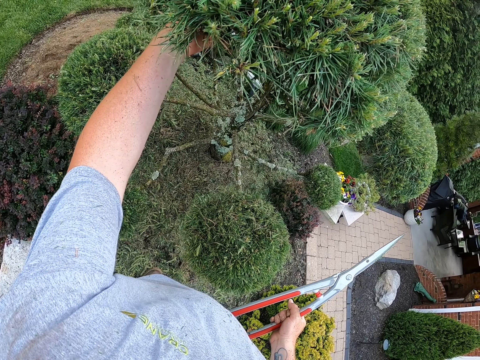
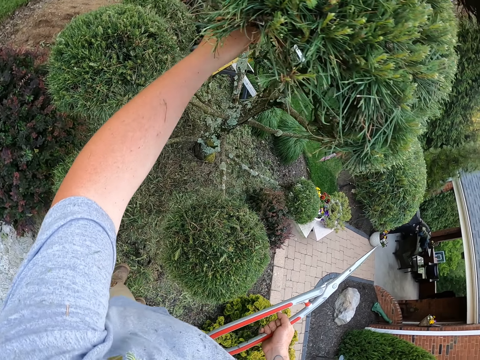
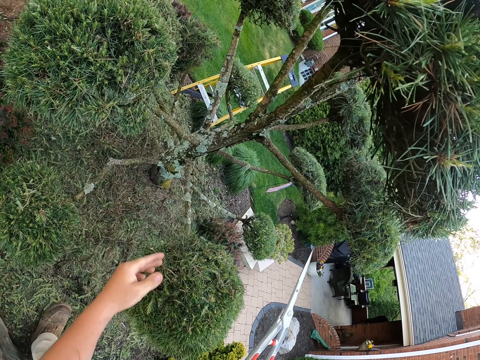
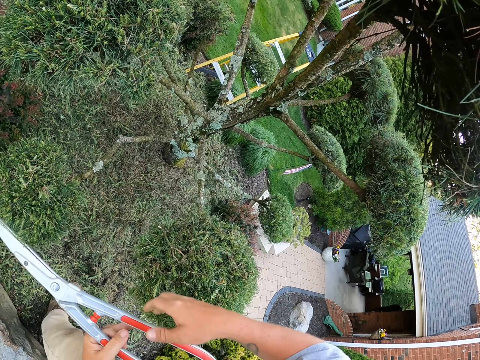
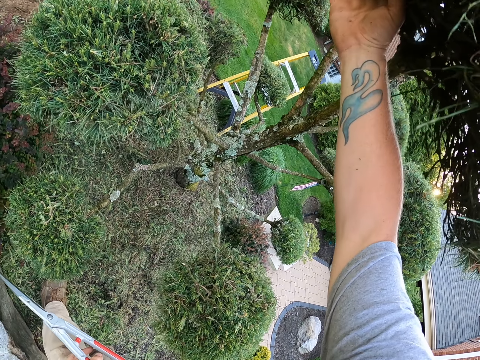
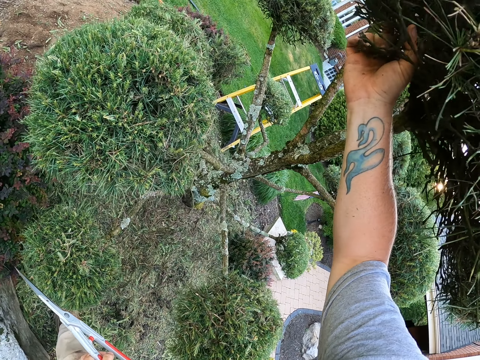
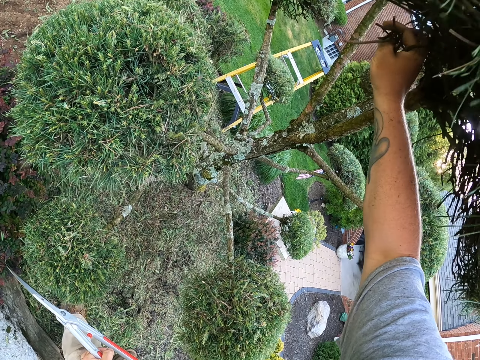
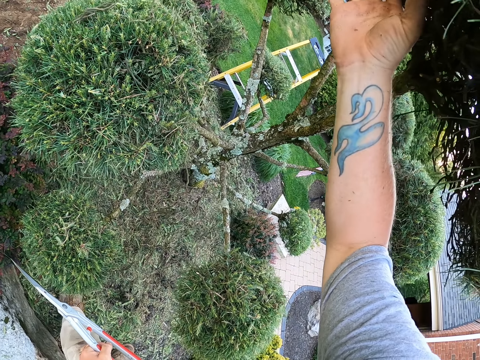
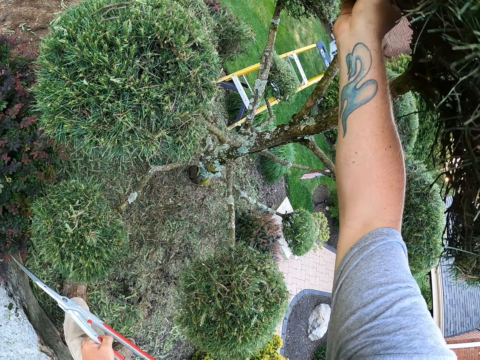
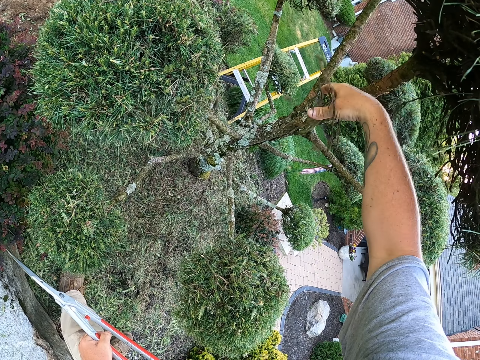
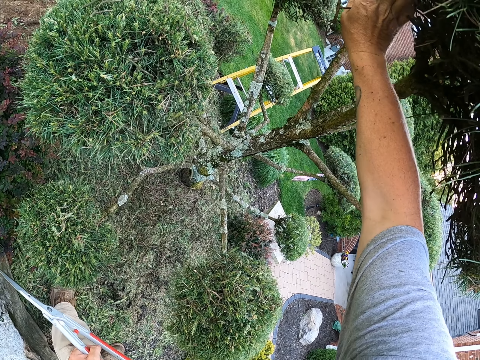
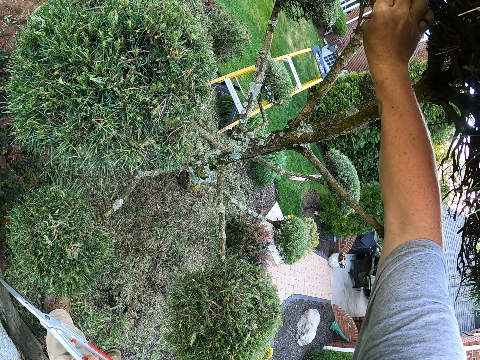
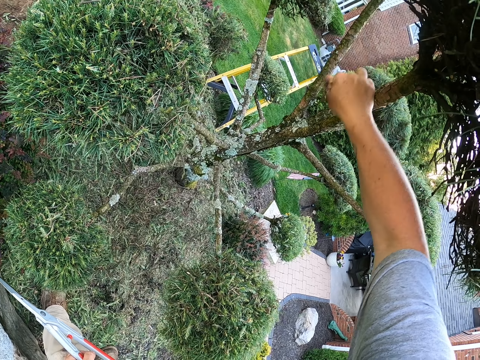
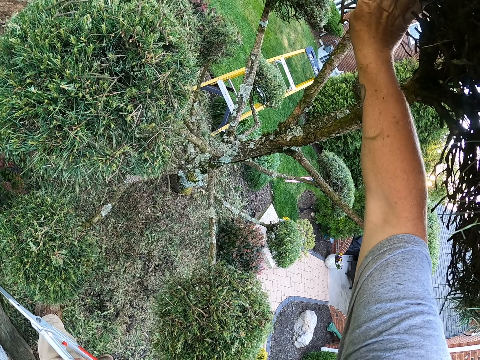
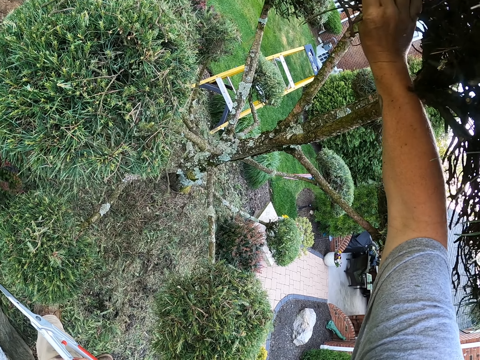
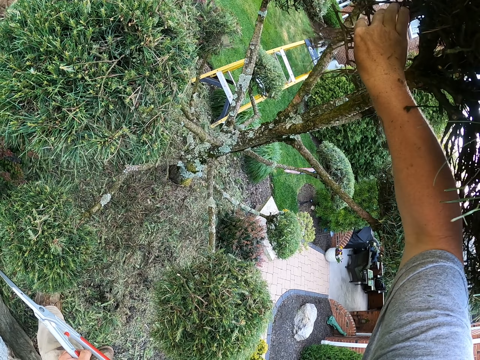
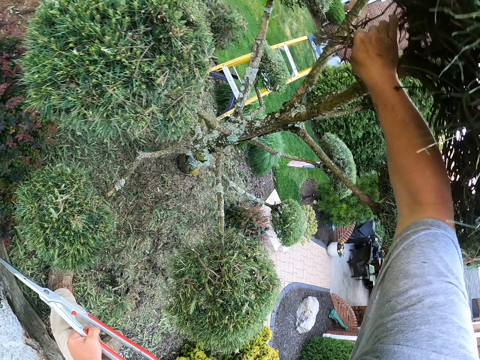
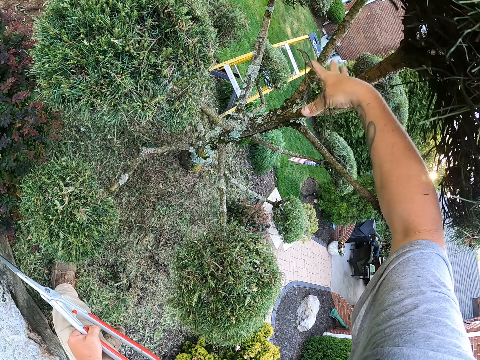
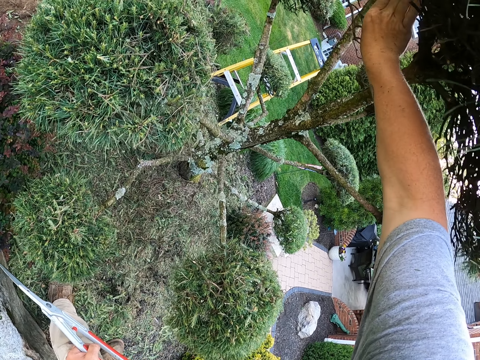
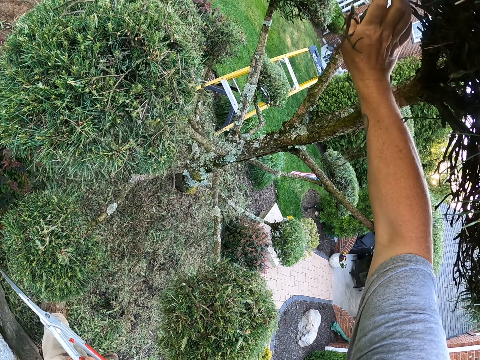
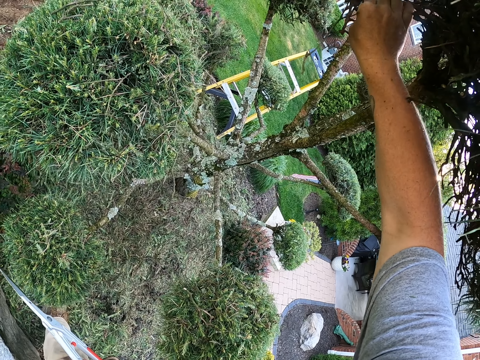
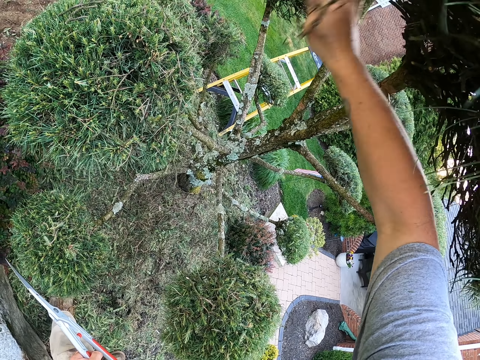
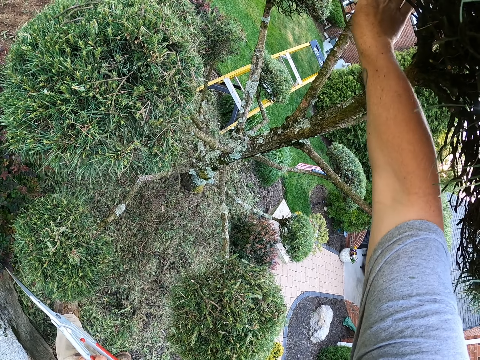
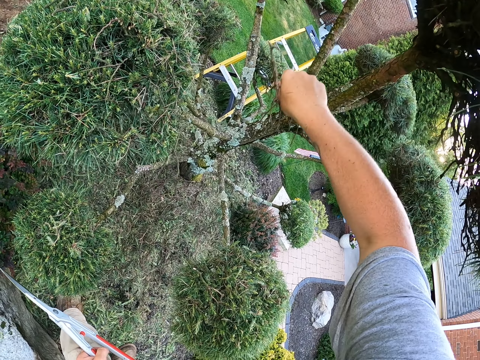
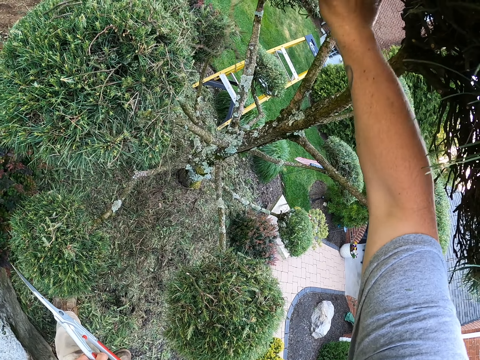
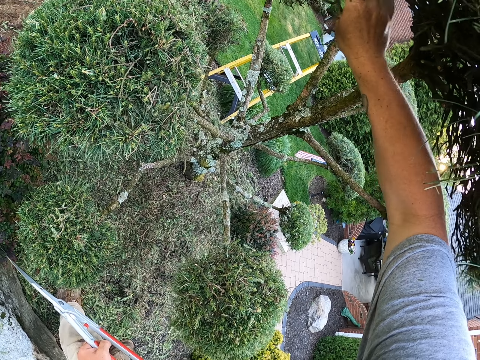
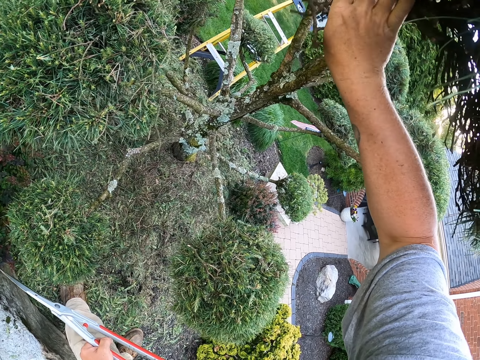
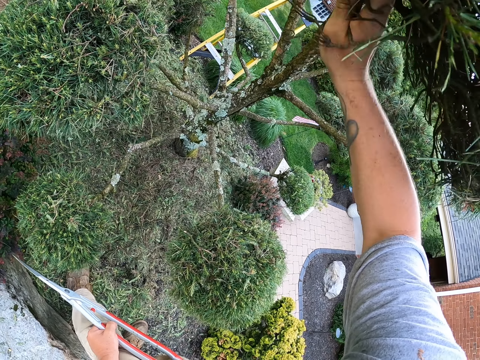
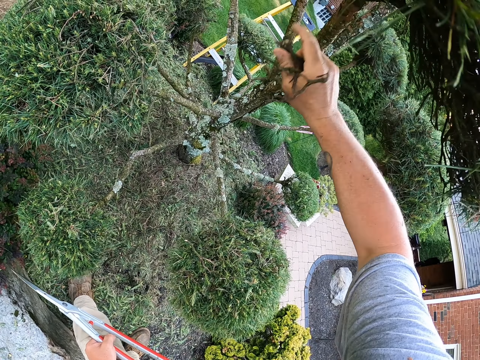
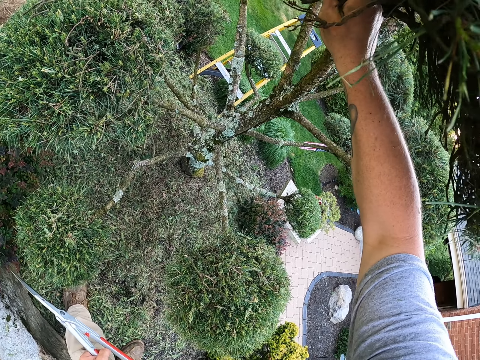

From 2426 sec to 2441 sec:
The camera wearer removes the secateurs from the tree. They remove dry branches on the tree with a hand. They touch the flower with the other hand. They unpluck the branches.

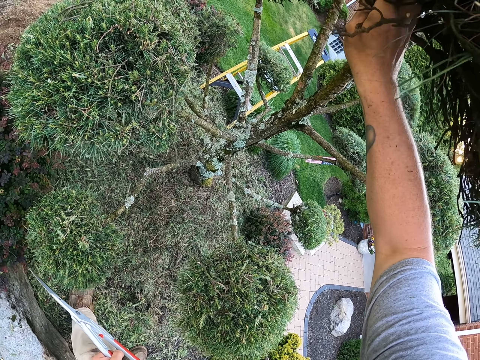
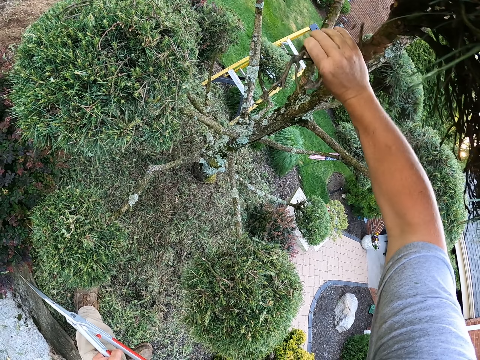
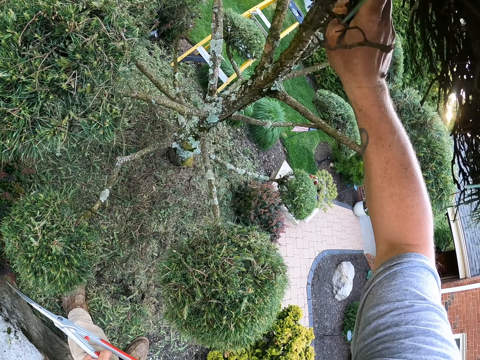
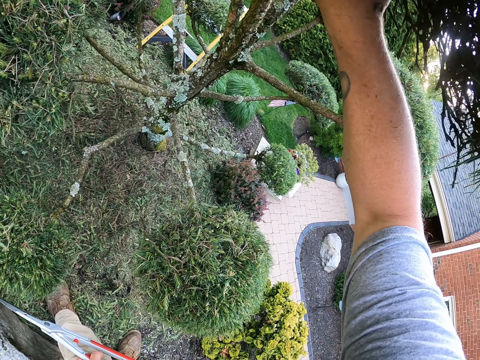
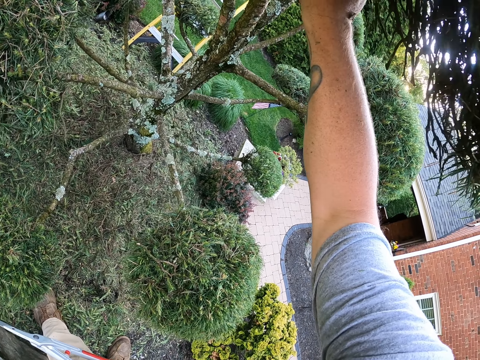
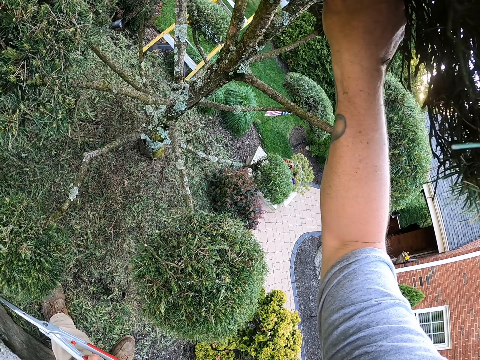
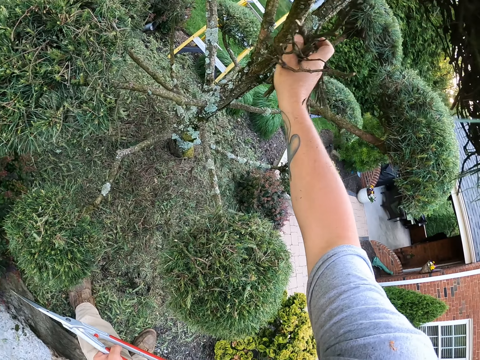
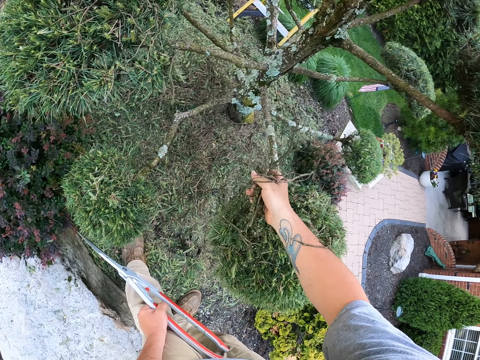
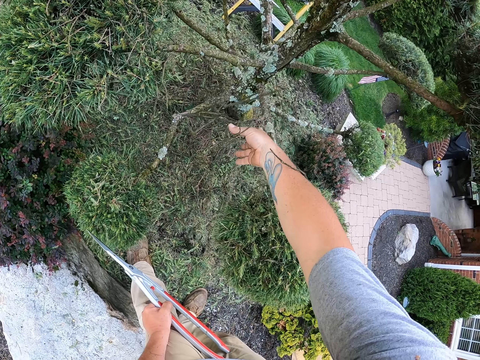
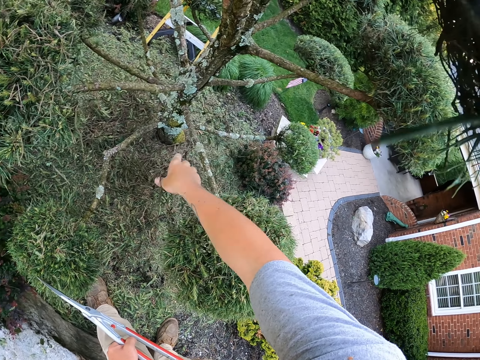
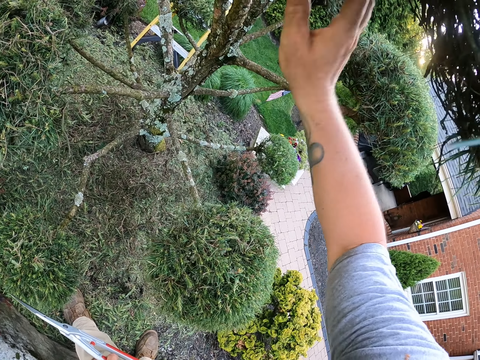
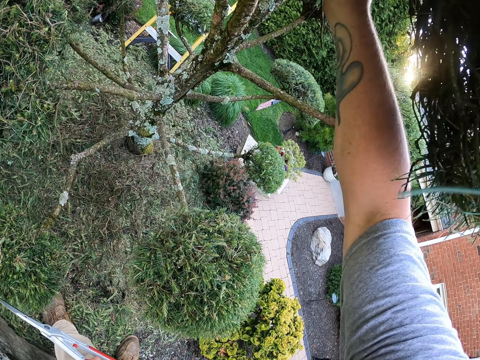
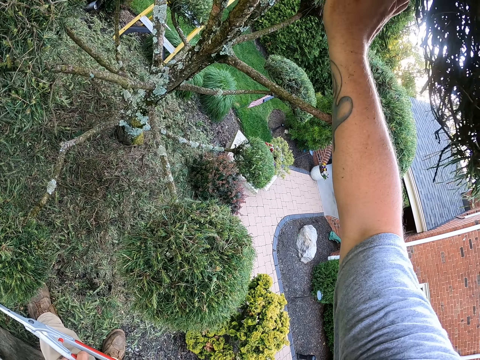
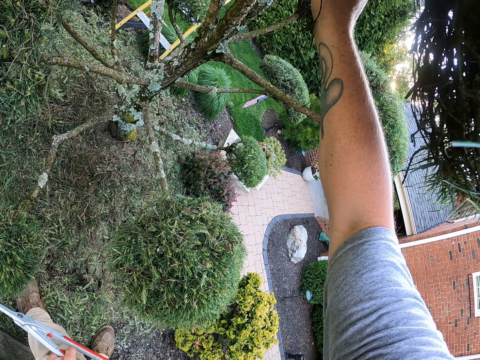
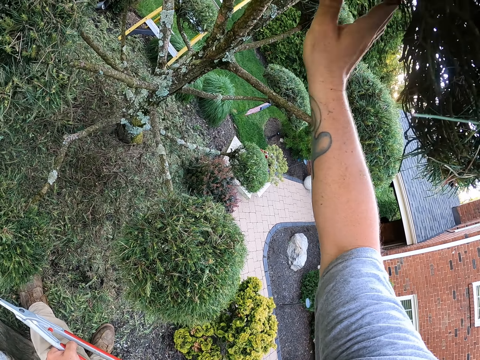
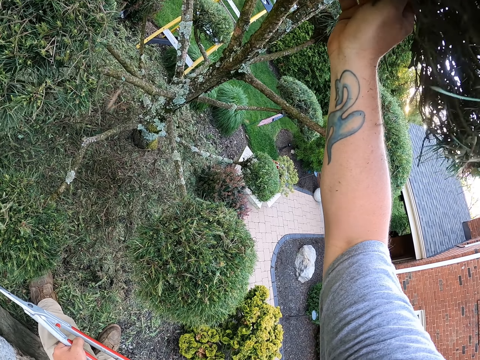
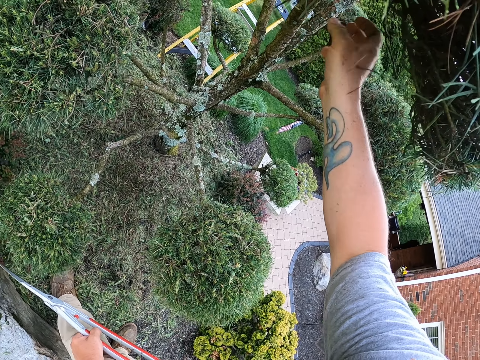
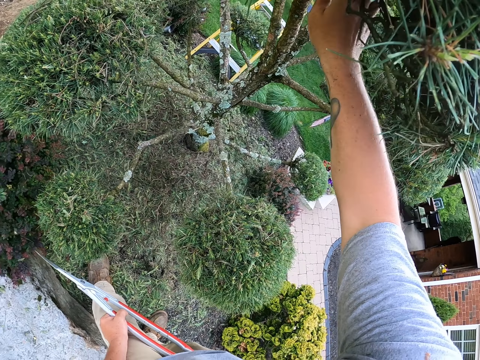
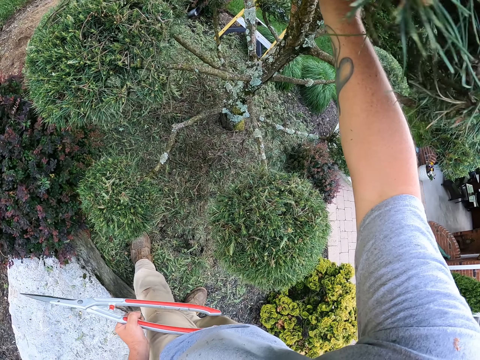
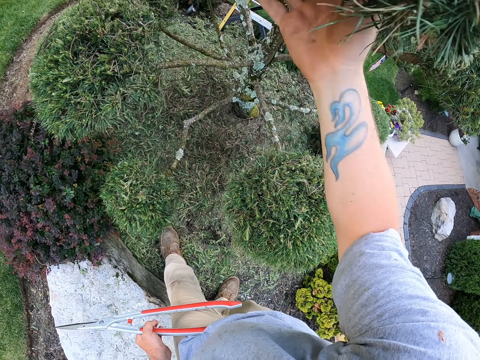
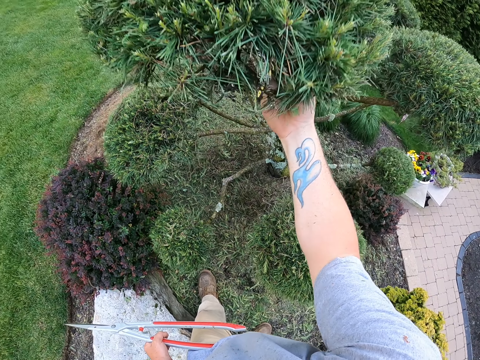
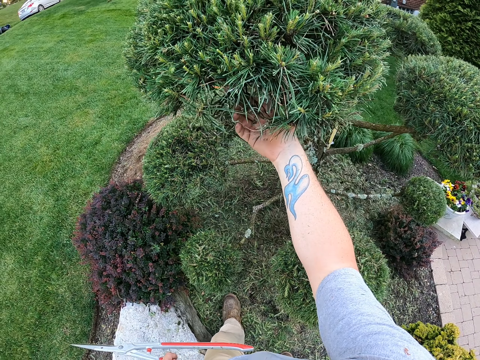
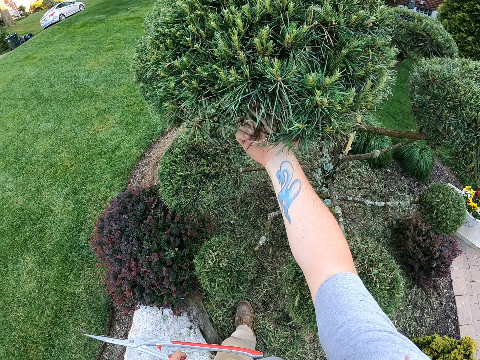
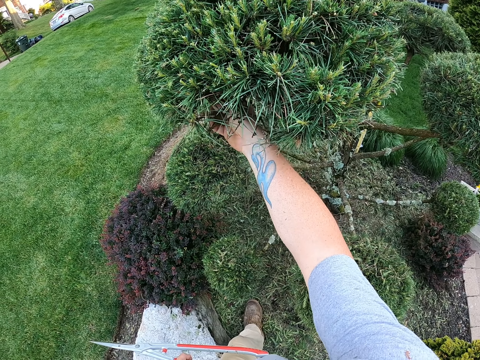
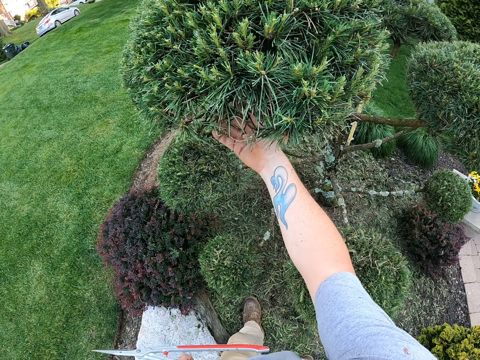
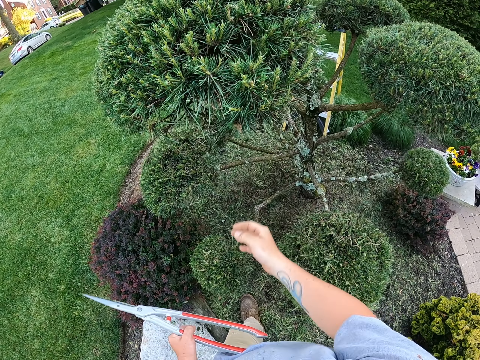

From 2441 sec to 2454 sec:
The camera wearer puts the dry branches down. They pluck twigs from a tree using the right hand.
